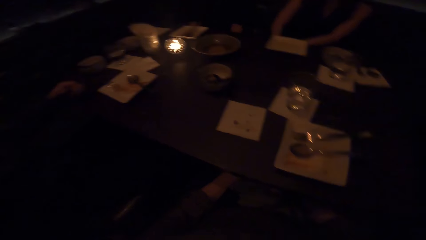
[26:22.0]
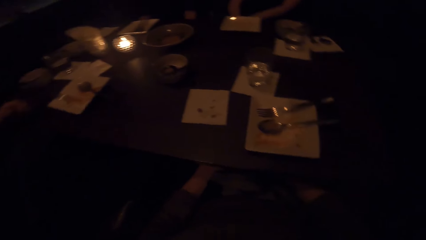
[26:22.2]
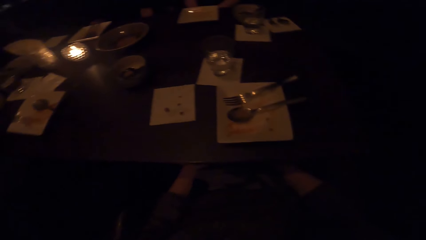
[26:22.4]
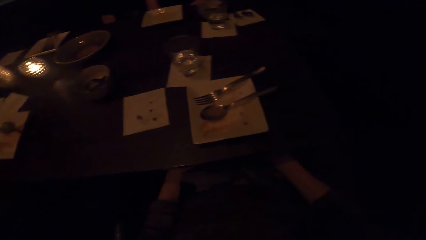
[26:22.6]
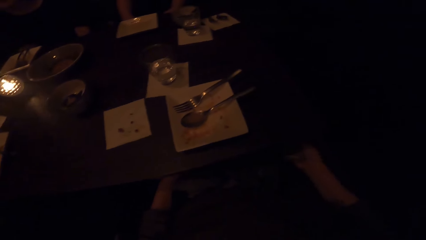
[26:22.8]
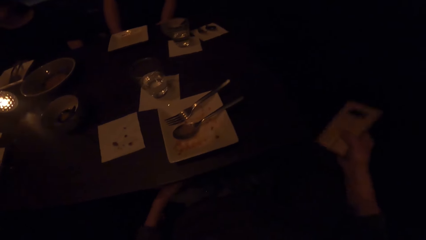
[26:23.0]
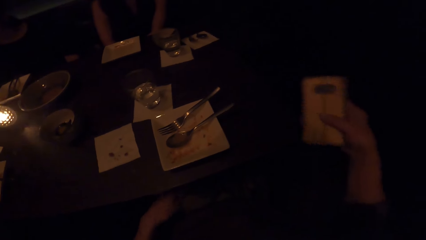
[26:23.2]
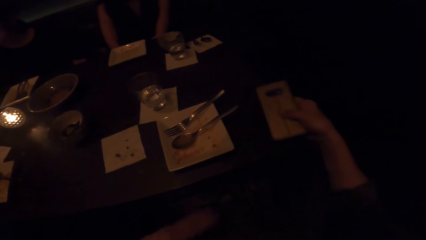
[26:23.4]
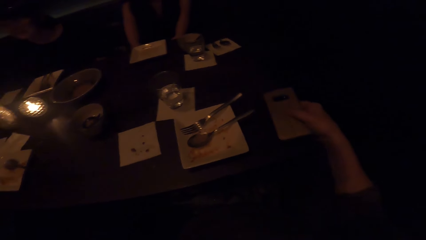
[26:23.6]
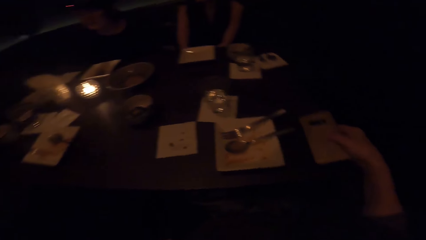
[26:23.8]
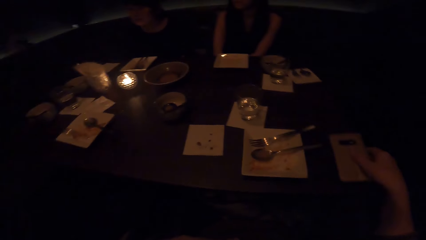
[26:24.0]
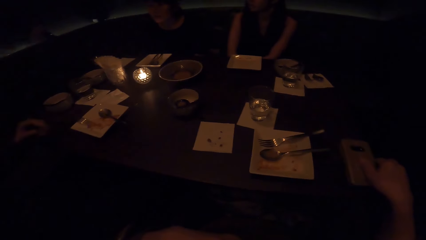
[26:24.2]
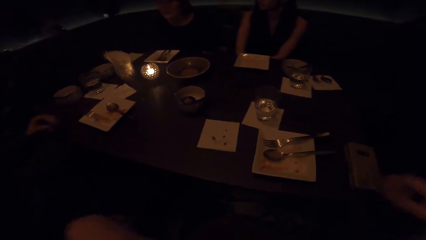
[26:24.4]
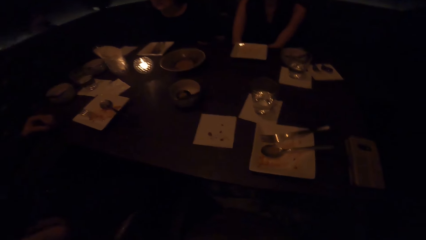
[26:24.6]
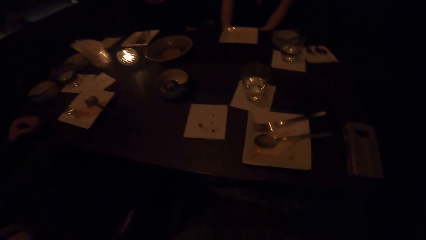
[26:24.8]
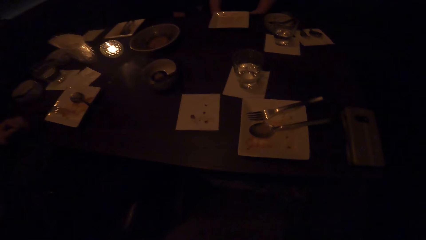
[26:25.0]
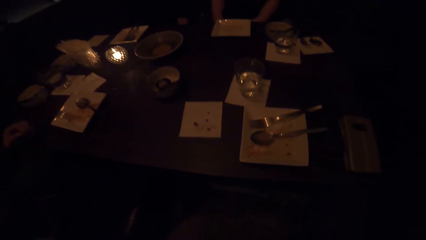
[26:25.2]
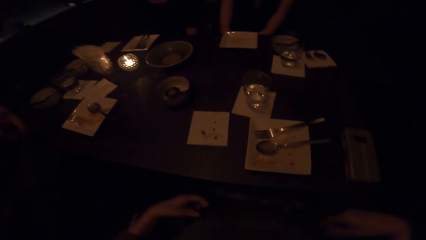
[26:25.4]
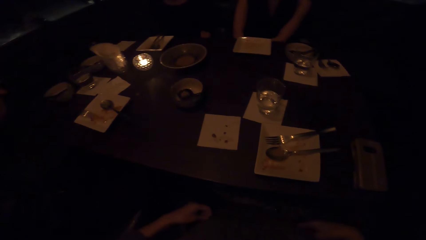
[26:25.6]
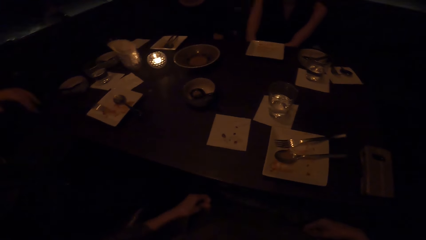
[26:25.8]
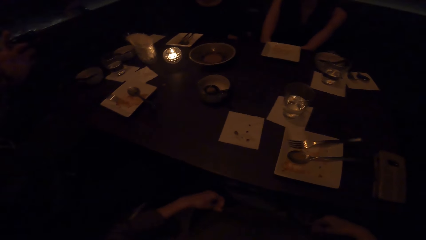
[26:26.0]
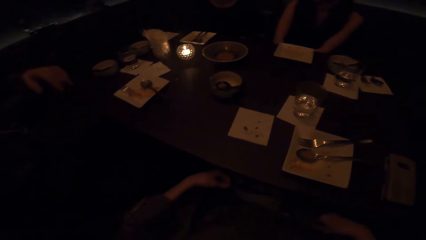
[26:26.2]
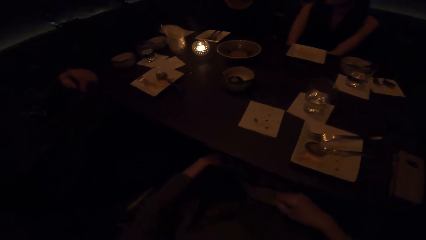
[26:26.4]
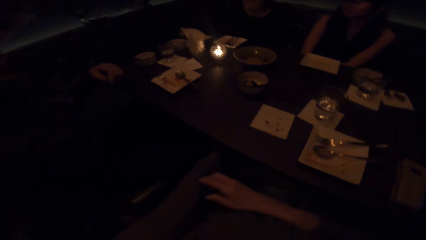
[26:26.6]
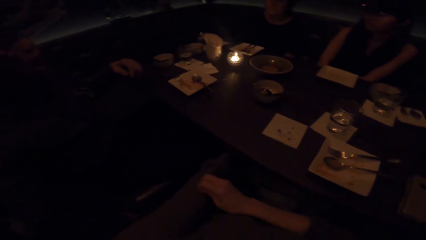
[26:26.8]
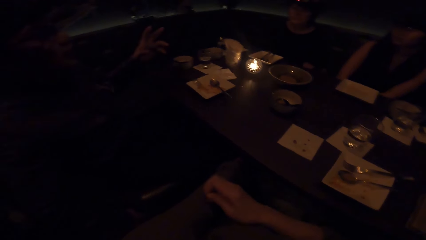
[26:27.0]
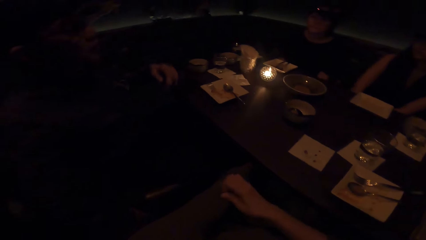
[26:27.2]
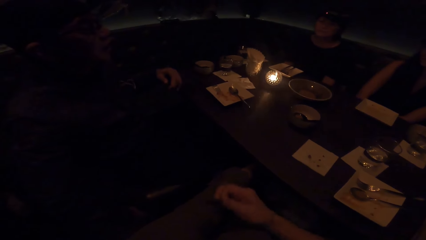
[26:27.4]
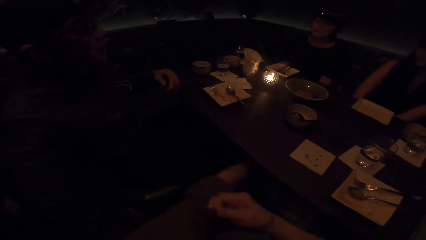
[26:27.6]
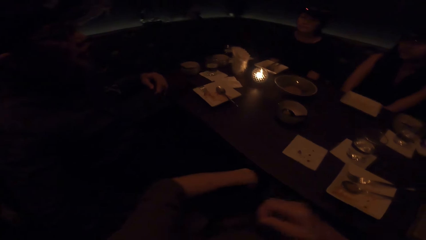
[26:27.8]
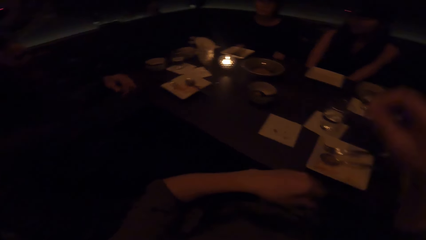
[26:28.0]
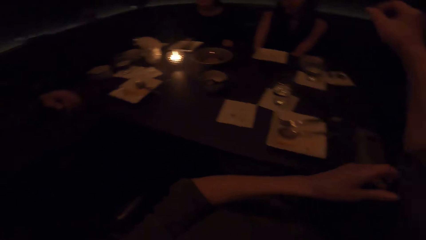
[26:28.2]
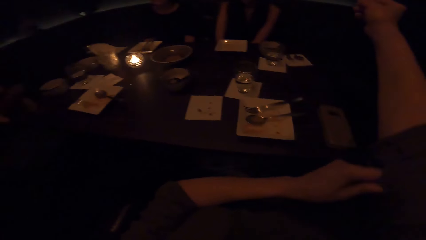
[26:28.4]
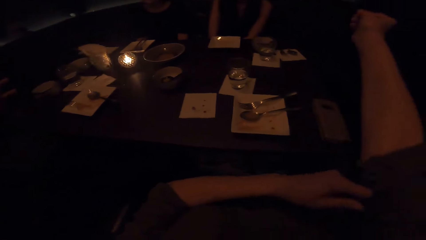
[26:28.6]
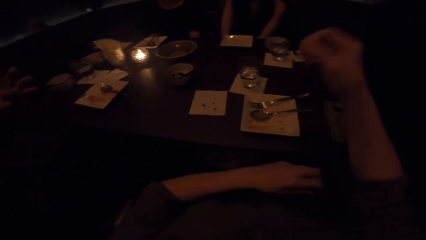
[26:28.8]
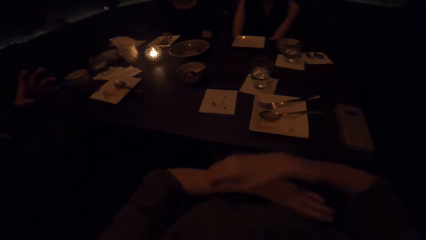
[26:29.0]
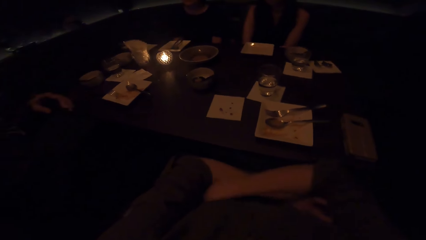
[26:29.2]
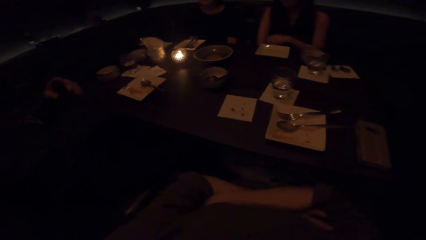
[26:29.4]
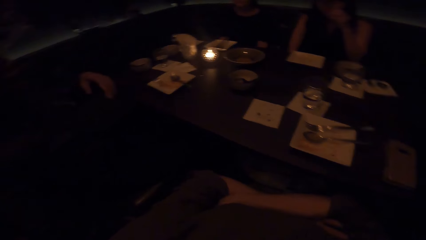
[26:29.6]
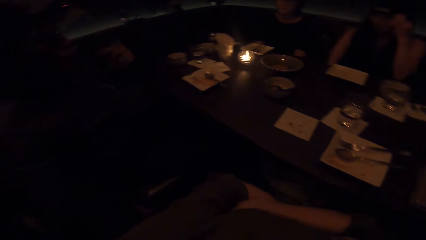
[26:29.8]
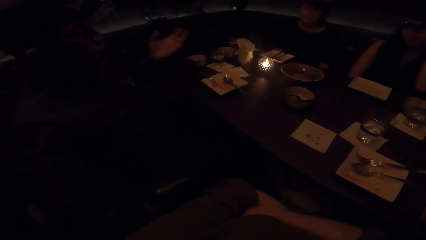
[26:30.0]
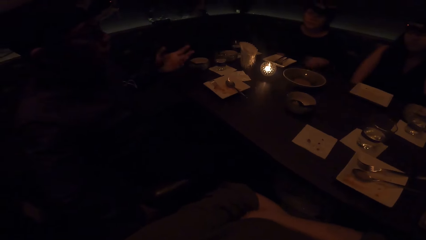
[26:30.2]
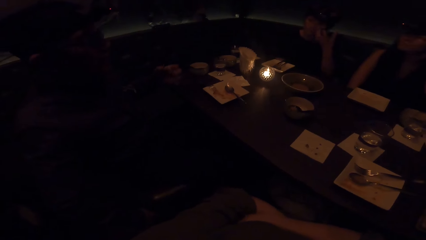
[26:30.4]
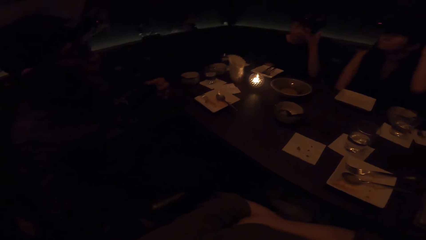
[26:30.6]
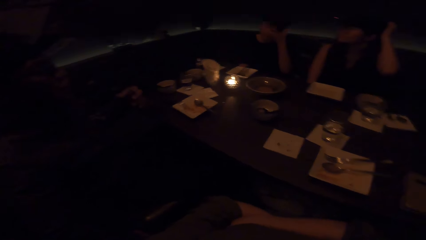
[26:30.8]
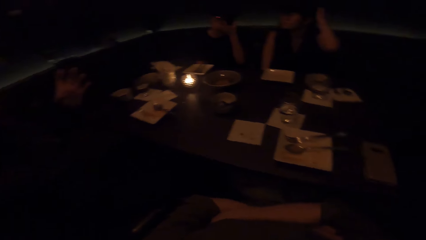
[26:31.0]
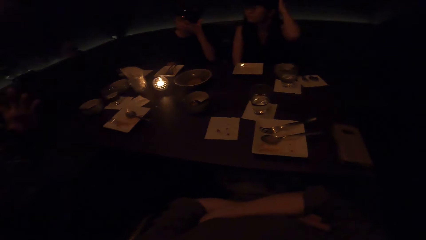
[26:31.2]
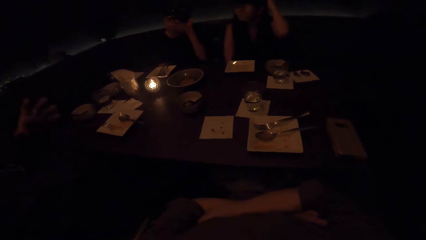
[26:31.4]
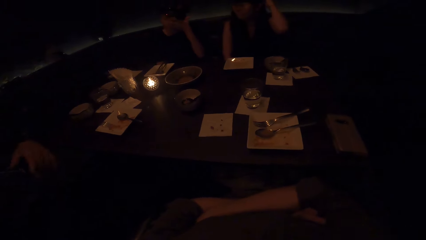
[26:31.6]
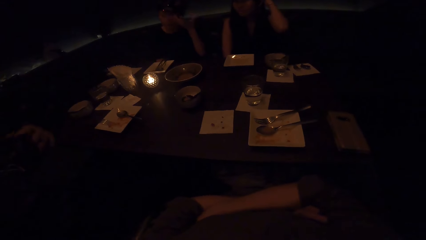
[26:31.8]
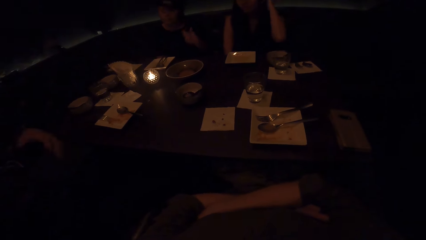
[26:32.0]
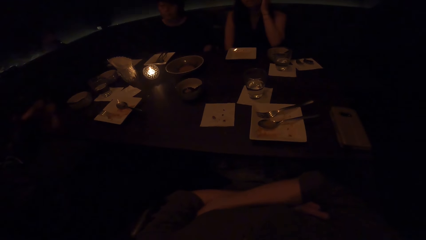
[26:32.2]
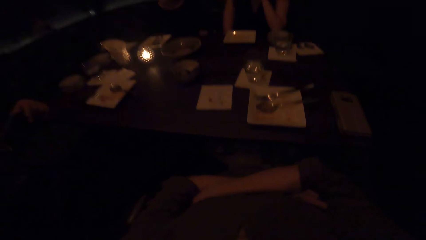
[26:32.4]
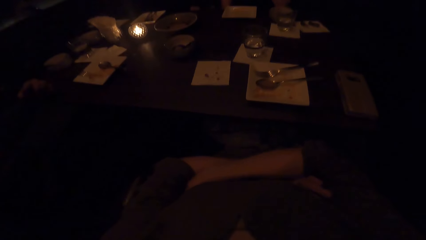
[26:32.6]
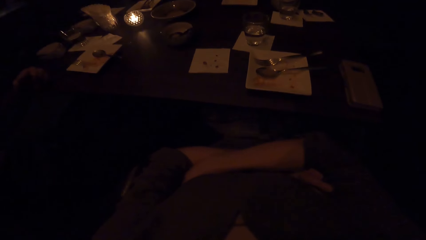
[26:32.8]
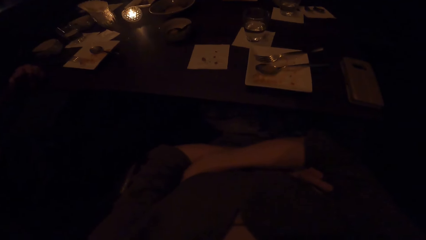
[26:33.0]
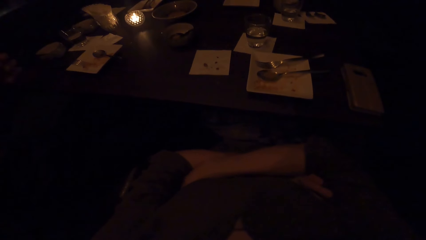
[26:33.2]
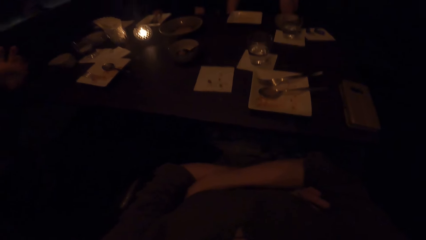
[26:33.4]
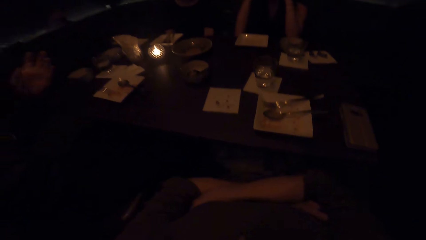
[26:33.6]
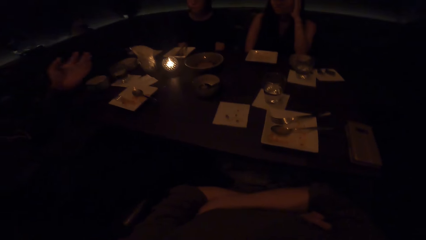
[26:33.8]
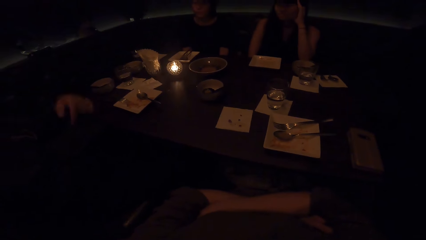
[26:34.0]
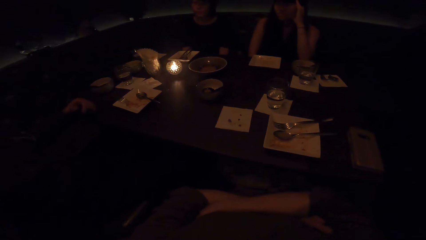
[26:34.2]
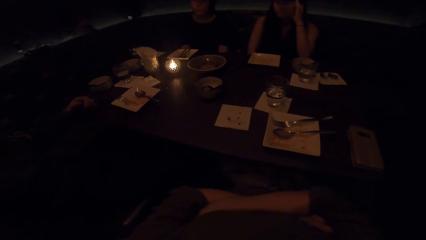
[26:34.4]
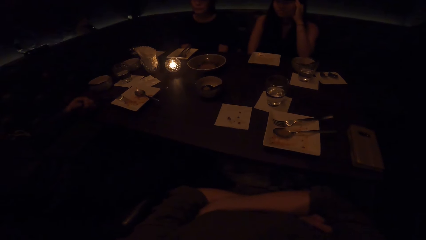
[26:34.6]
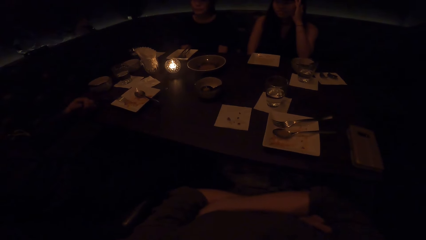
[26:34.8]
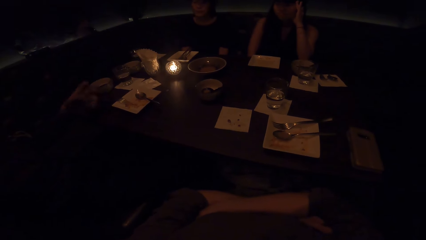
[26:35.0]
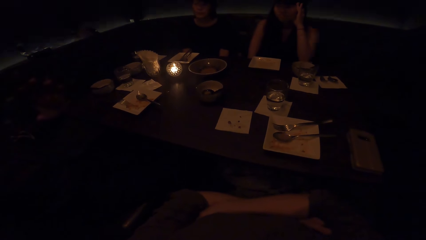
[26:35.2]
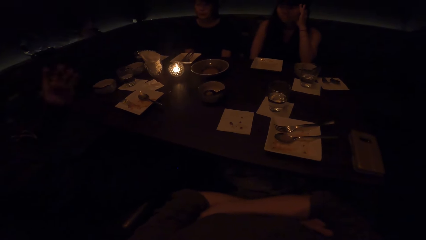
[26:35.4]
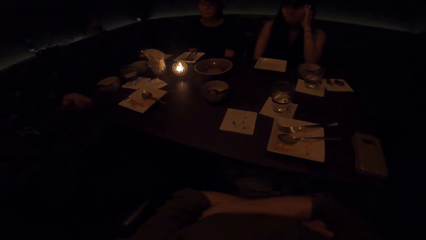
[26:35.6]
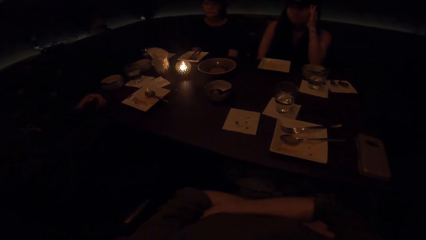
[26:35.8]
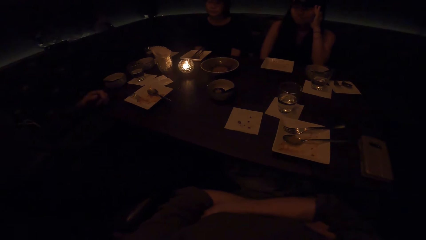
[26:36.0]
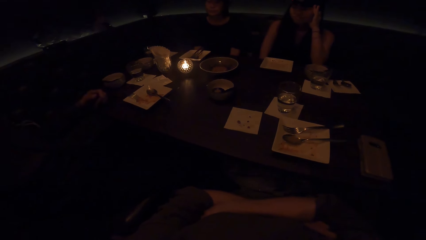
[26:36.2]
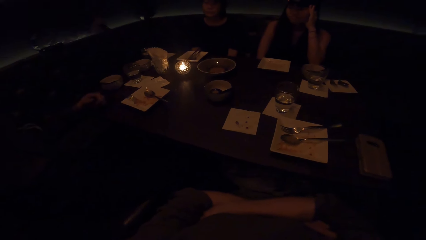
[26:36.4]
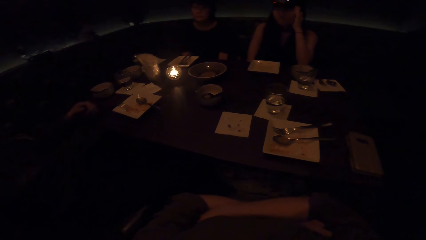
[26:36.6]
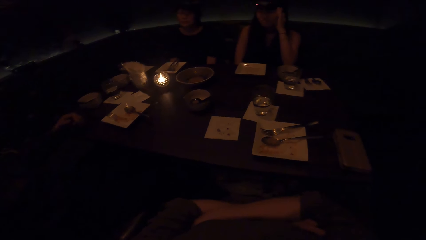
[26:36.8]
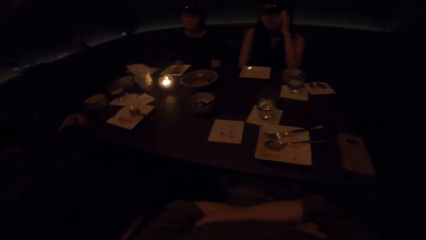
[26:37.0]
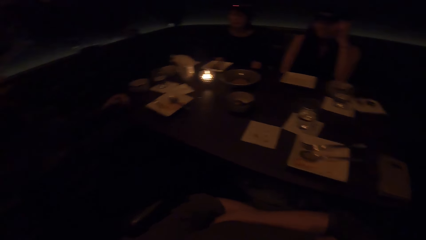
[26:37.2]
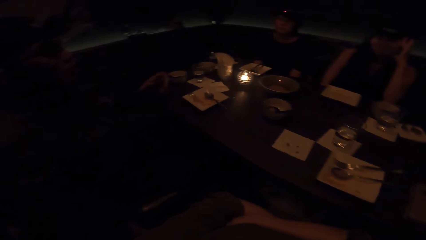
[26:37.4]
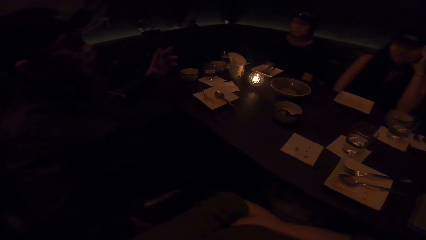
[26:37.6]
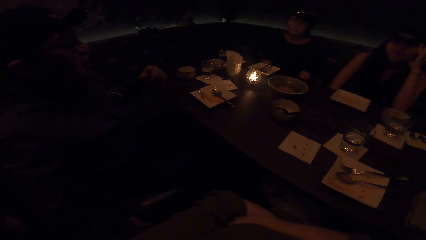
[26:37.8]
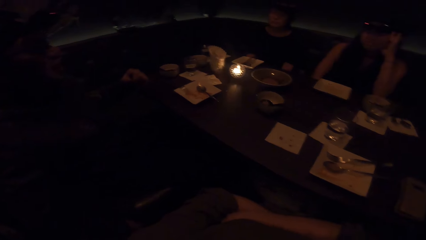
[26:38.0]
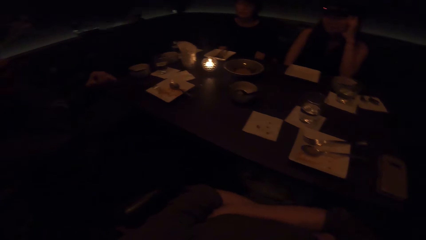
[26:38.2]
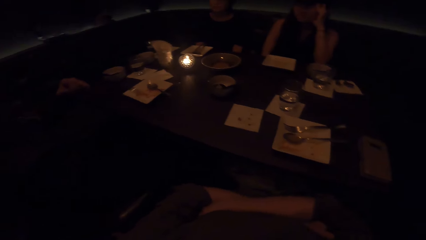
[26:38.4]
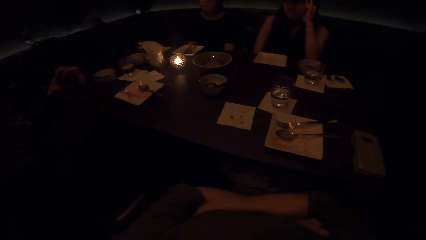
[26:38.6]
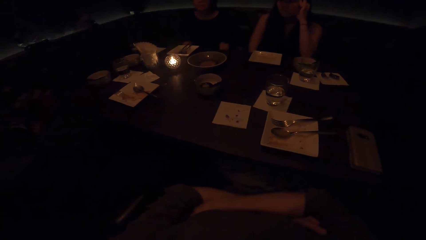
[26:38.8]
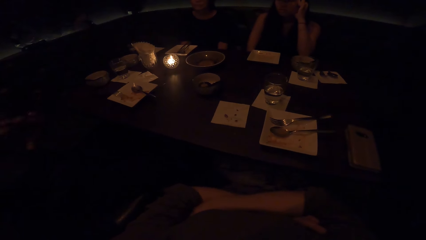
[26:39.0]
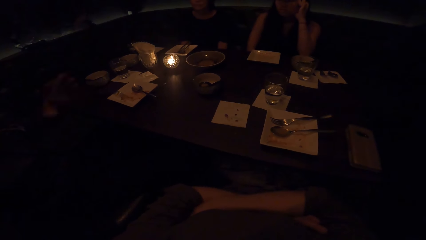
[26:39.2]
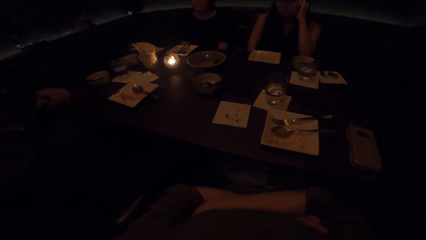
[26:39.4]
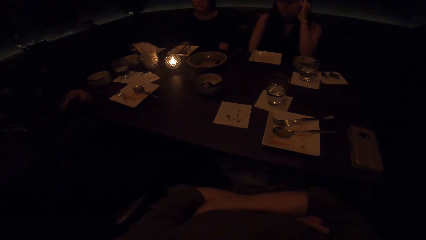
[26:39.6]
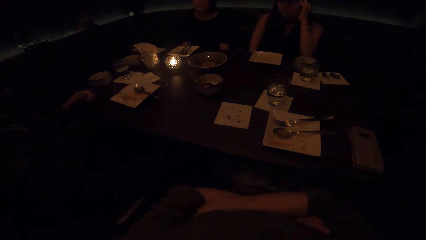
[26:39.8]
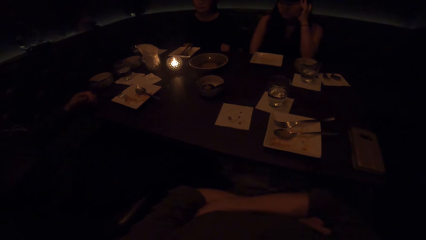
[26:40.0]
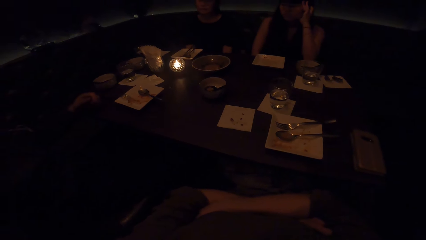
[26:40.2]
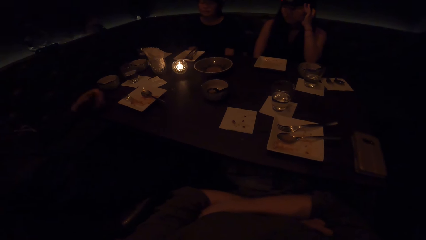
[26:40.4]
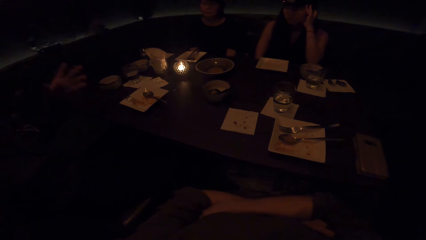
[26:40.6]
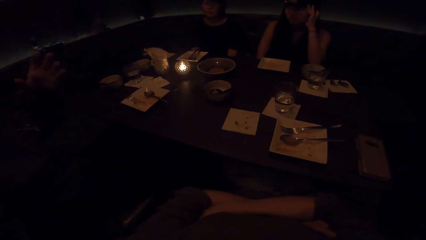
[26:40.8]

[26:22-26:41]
The camera wearer puts the phone on the table. They pull the sleeves.
